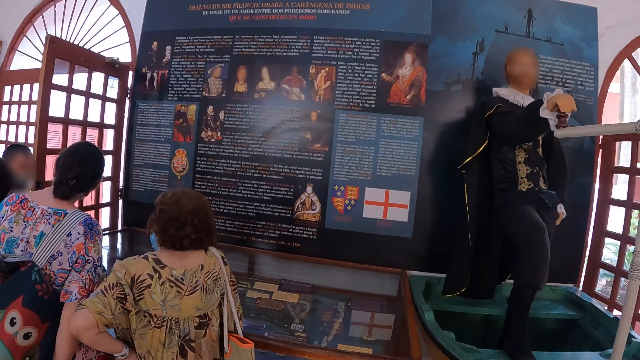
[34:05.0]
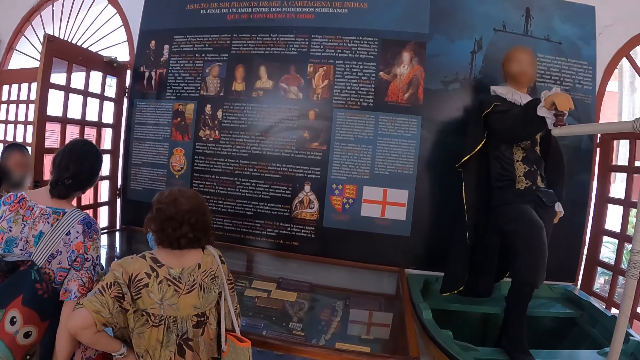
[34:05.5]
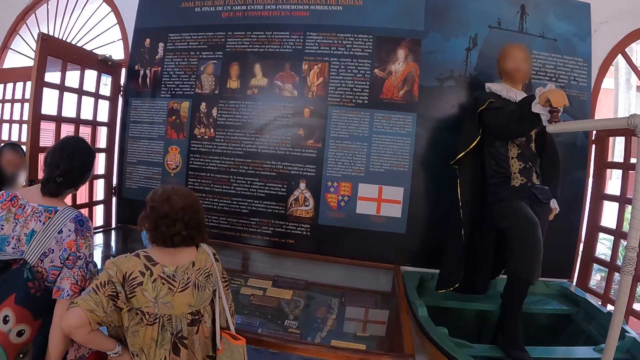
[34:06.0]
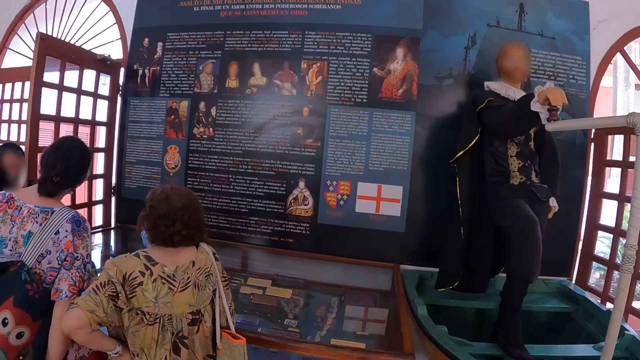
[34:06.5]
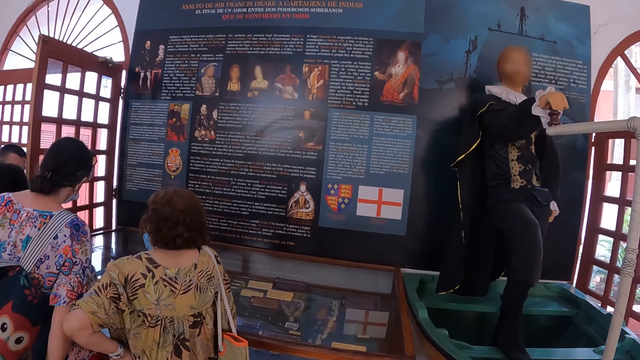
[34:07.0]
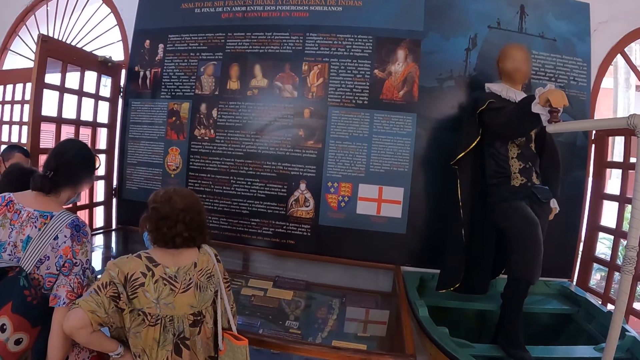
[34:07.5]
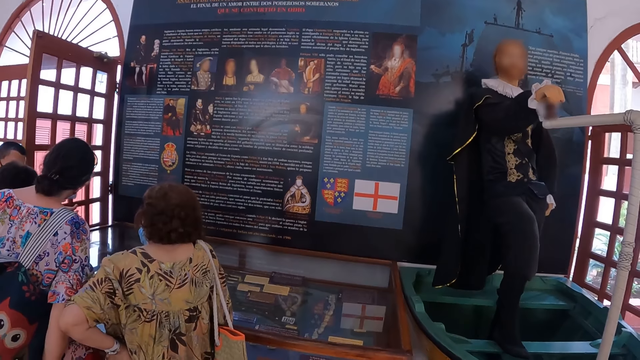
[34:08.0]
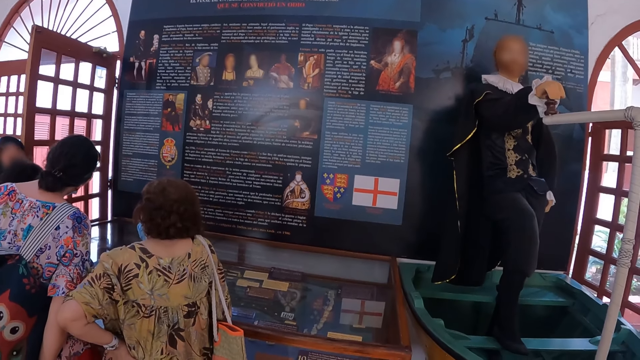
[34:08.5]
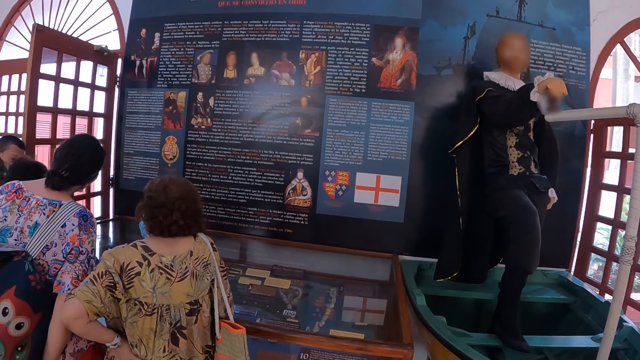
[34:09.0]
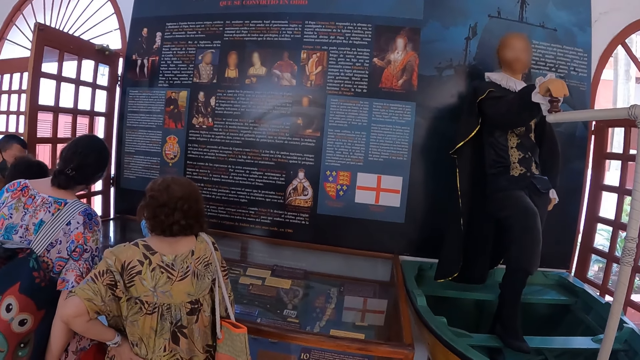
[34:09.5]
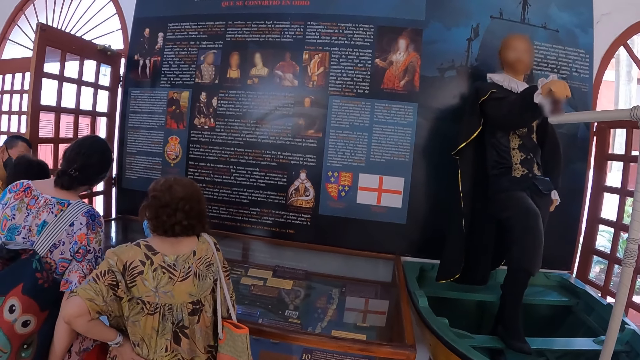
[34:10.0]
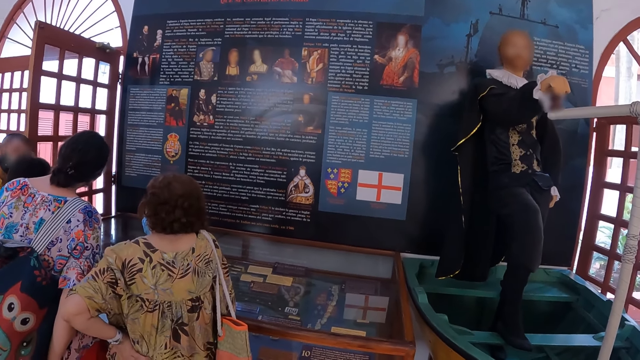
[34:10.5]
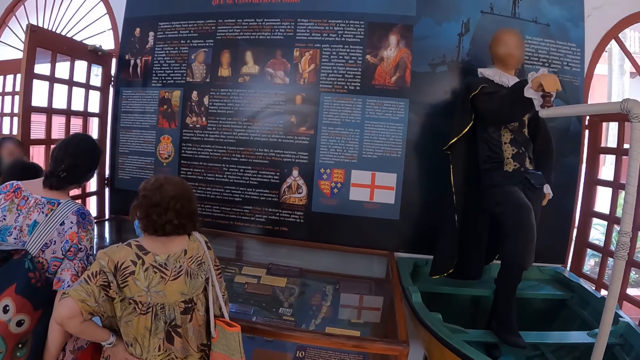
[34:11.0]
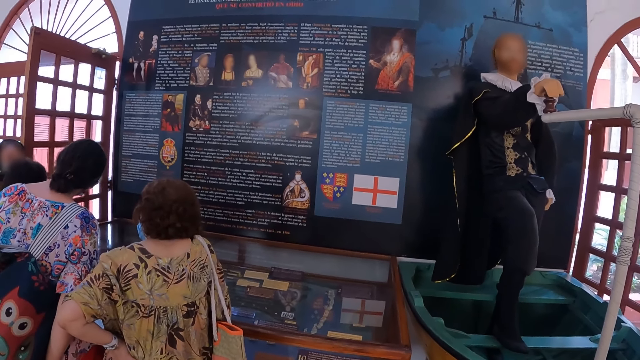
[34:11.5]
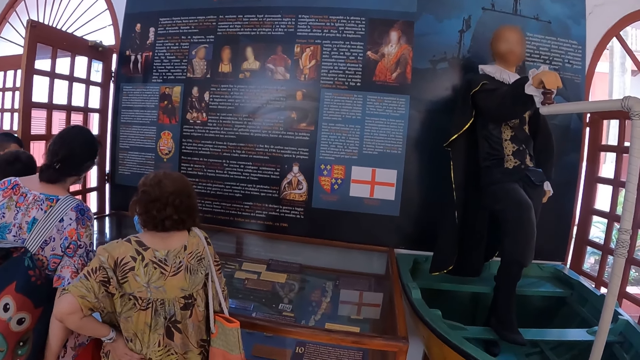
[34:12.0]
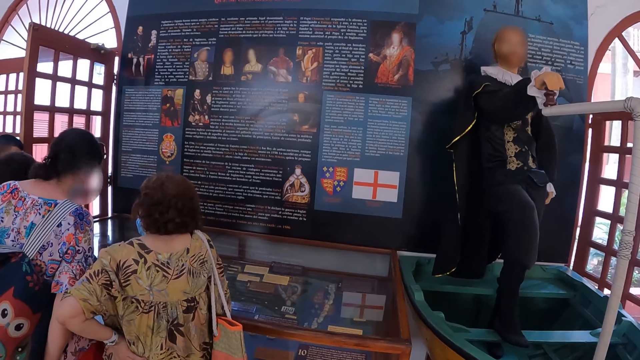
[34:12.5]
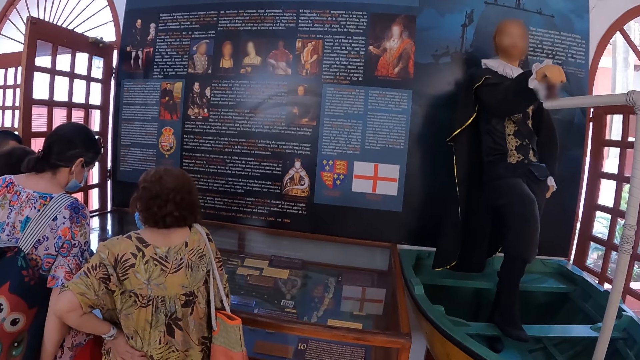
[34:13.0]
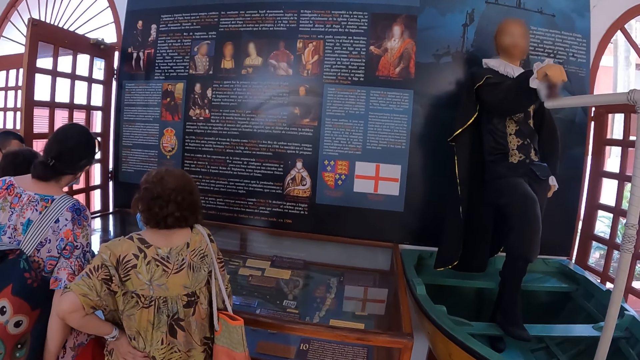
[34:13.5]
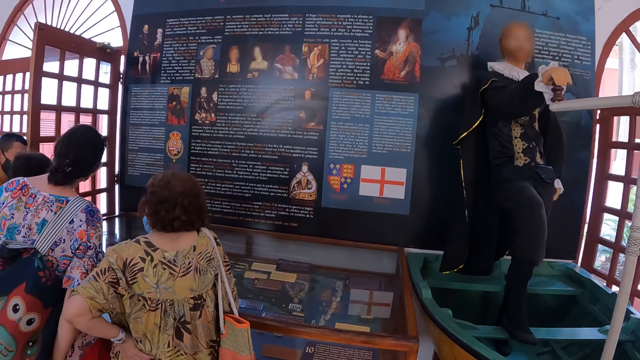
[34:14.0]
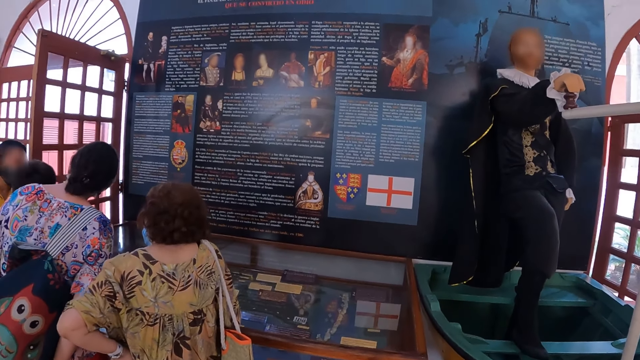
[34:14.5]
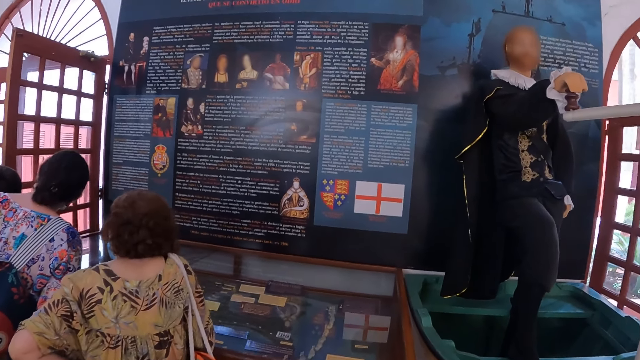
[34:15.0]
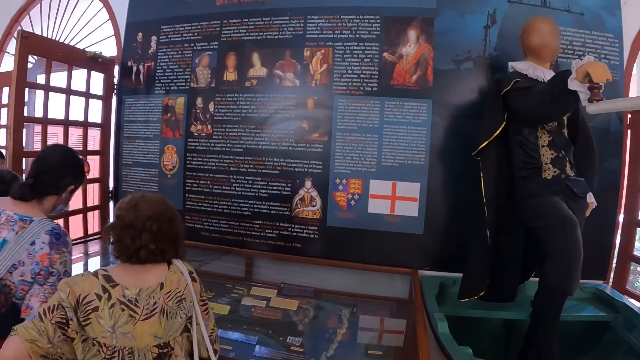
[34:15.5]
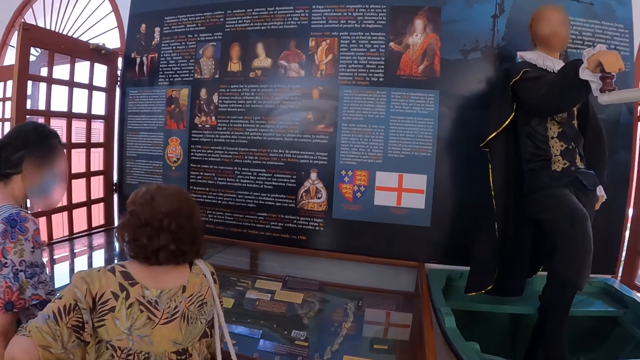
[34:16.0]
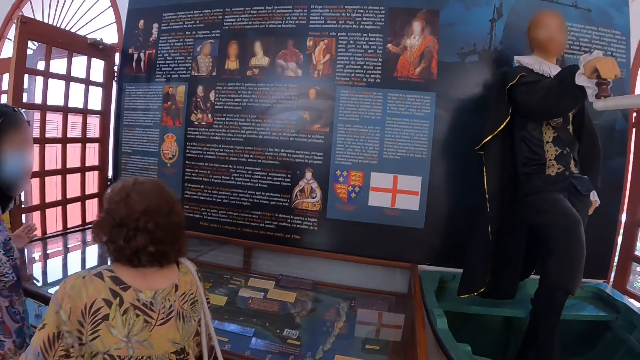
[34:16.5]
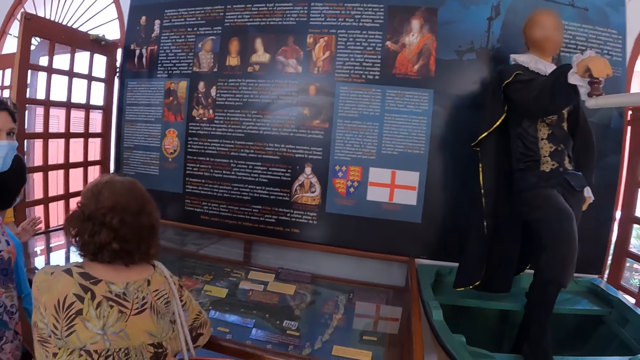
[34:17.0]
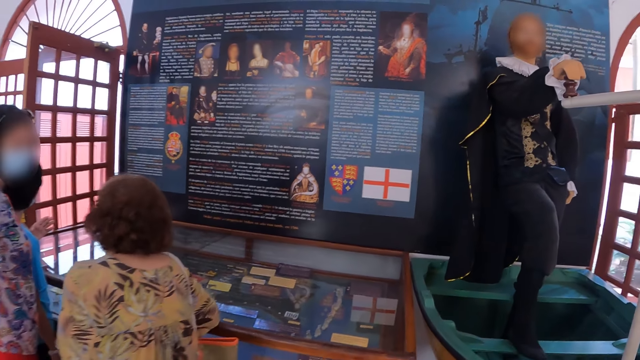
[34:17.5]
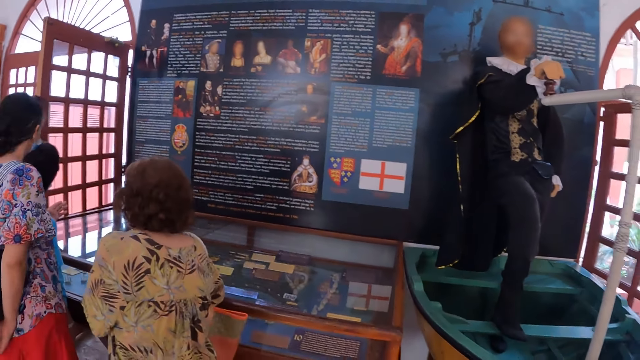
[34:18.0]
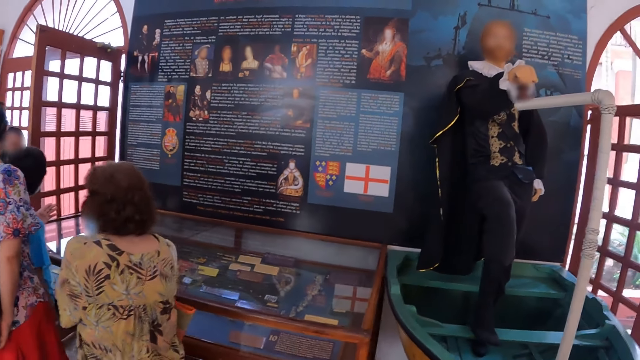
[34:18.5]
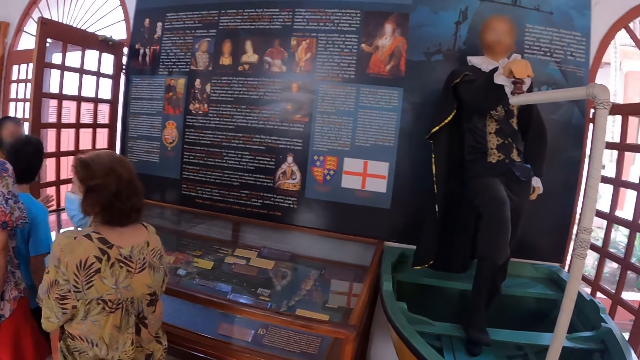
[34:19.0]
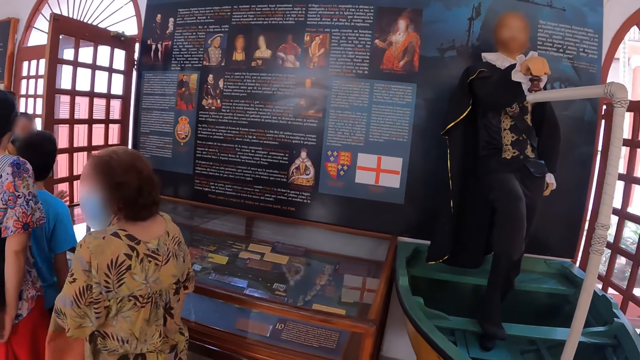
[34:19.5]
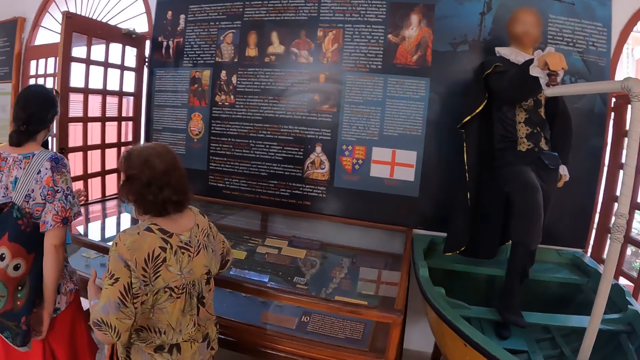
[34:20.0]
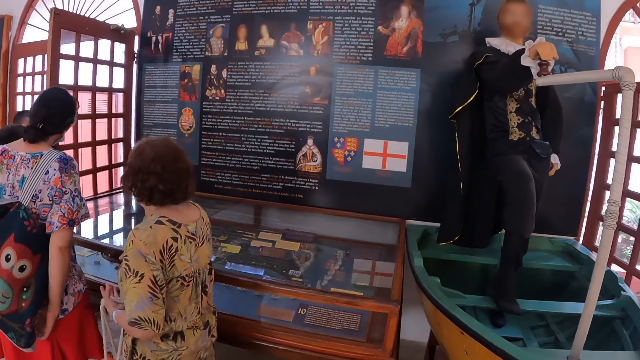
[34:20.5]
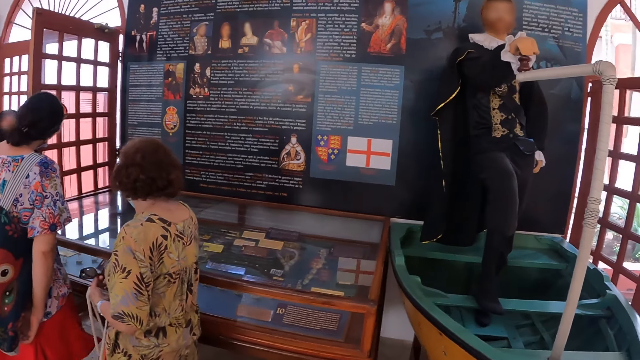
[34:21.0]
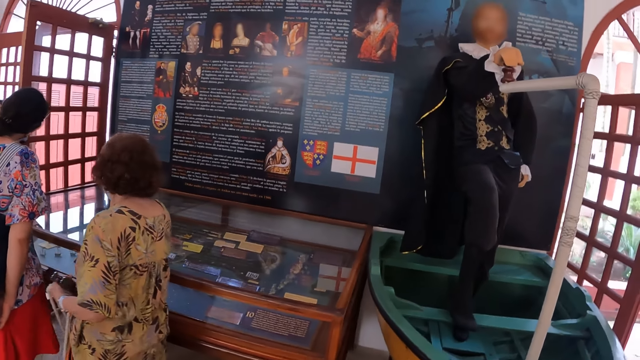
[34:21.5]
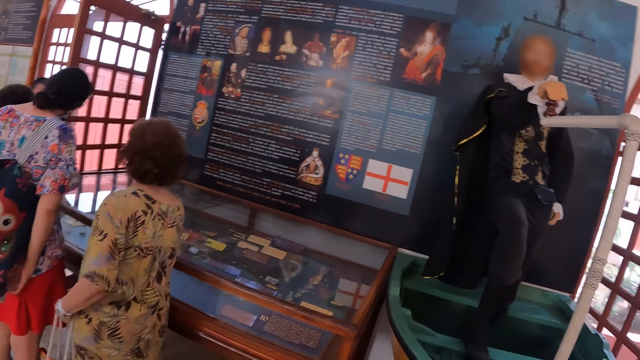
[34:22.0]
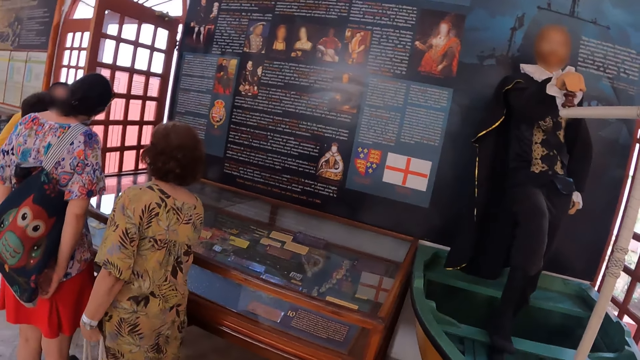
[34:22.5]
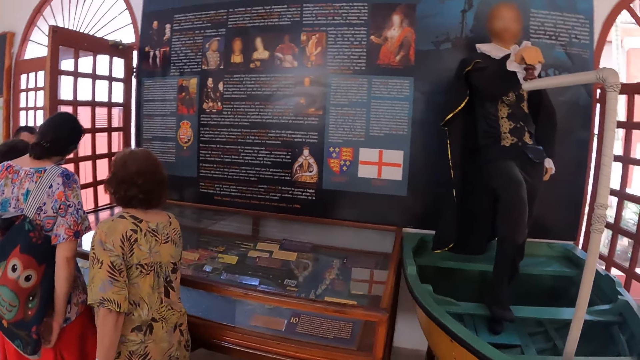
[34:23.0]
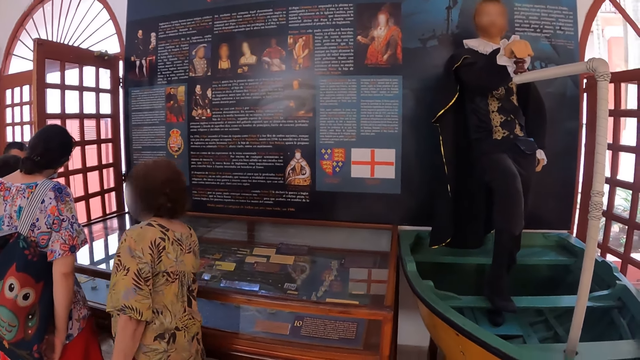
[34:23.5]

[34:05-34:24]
The camera wearer moves the camera.

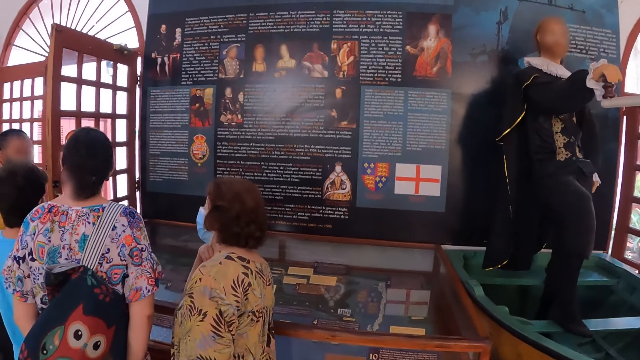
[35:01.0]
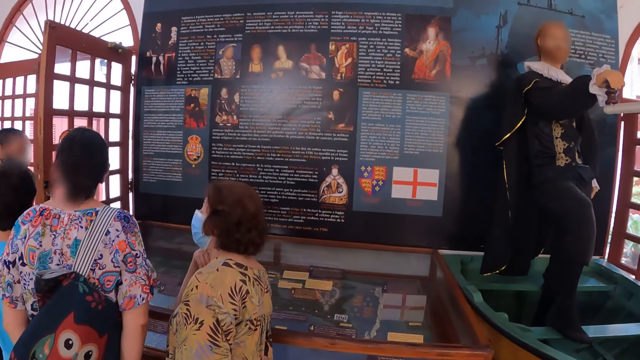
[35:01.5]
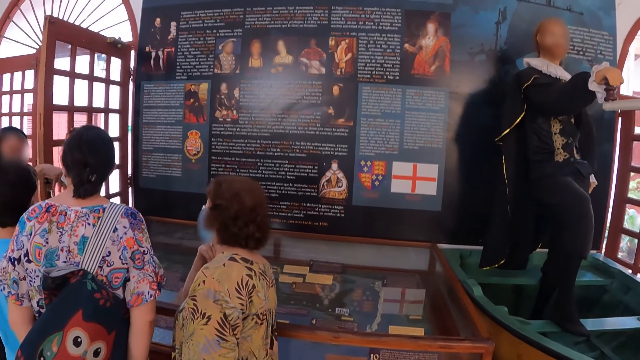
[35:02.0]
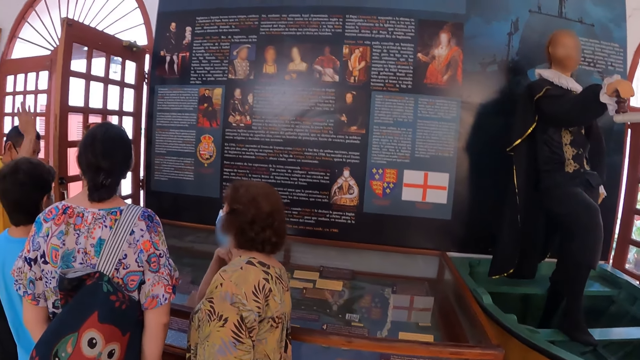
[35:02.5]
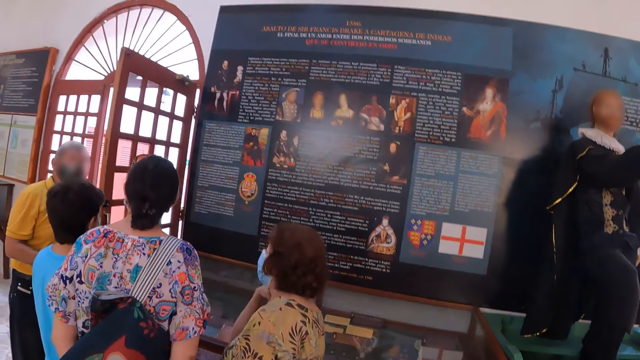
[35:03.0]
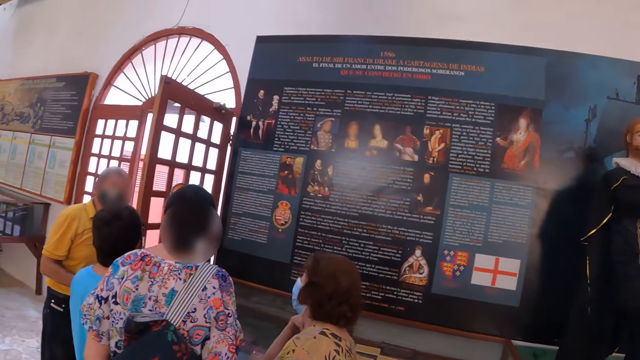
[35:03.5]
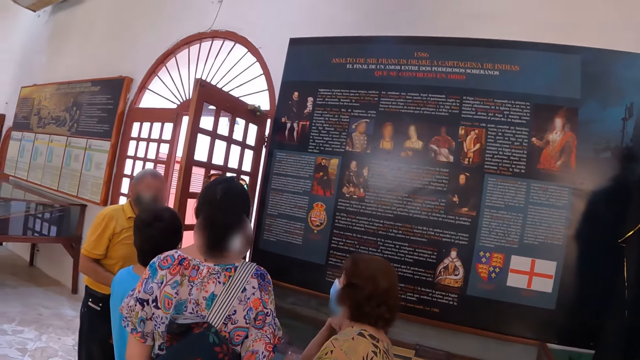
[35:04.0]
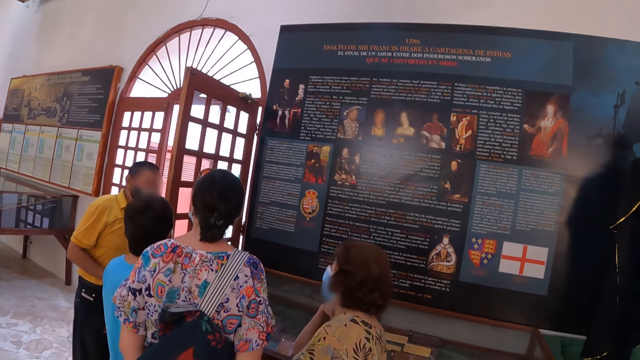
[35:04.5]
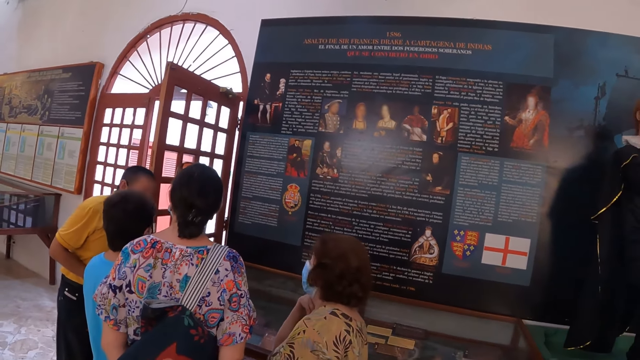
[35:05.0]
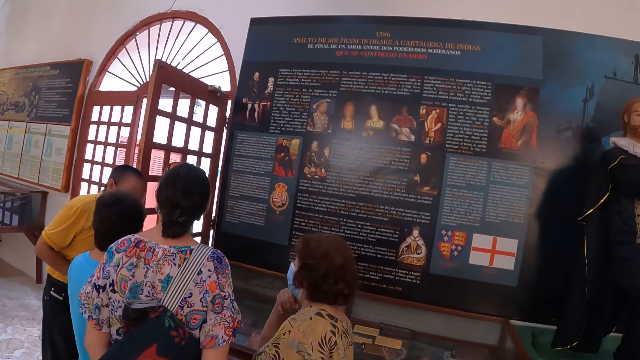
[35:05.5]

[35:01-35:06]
The camera wearer looks at a person.
